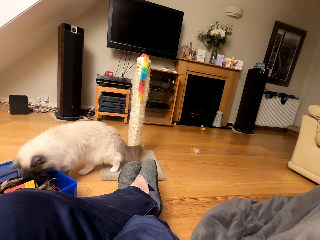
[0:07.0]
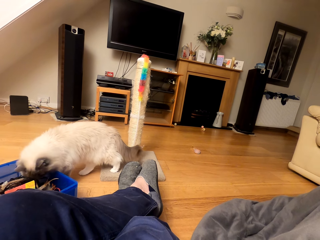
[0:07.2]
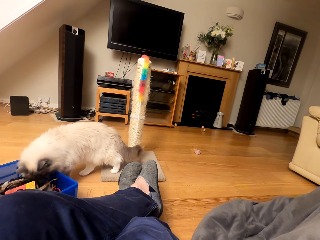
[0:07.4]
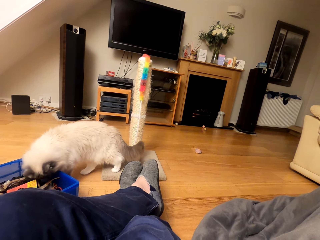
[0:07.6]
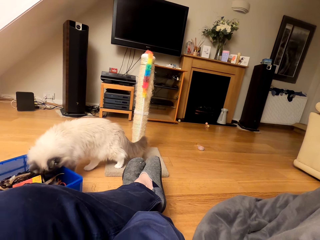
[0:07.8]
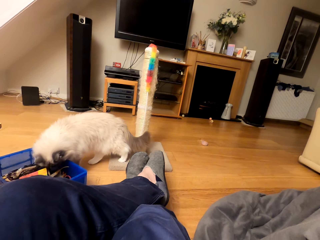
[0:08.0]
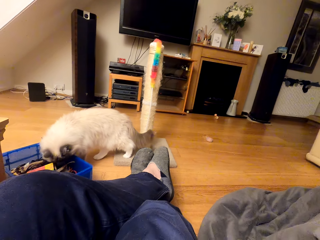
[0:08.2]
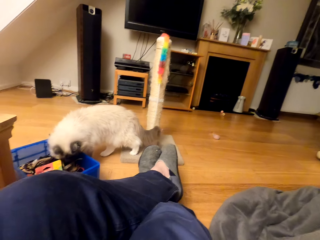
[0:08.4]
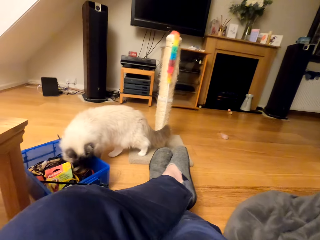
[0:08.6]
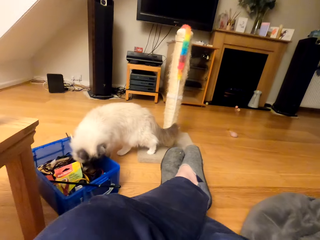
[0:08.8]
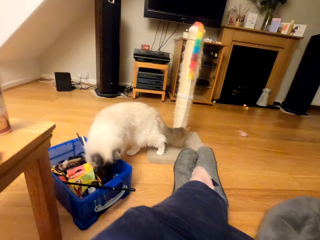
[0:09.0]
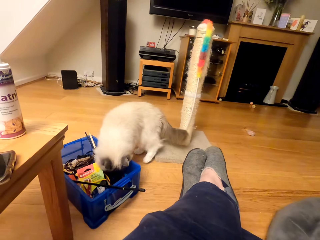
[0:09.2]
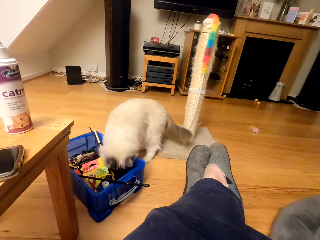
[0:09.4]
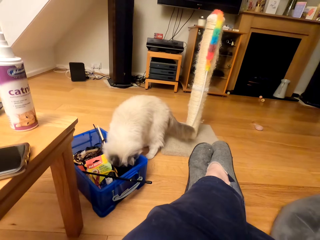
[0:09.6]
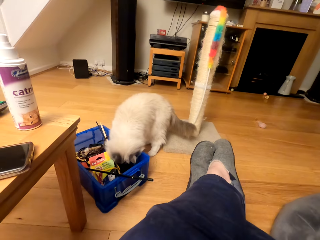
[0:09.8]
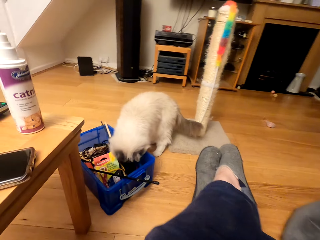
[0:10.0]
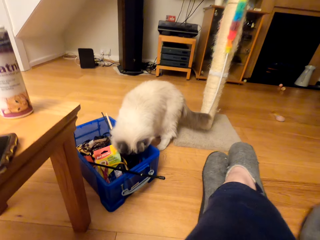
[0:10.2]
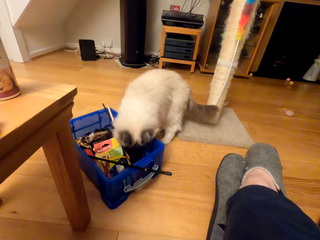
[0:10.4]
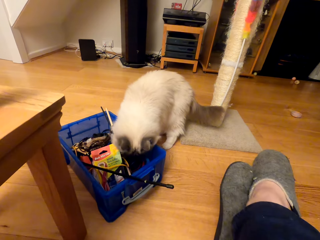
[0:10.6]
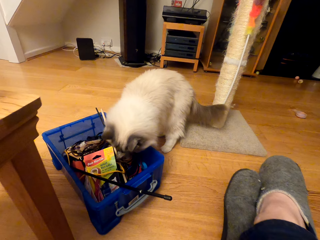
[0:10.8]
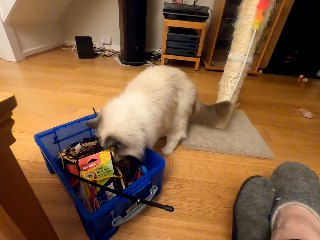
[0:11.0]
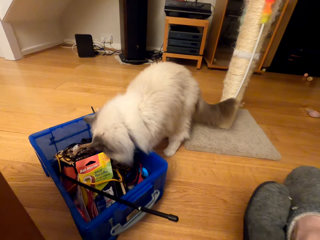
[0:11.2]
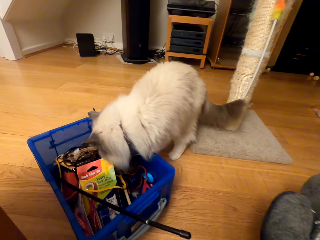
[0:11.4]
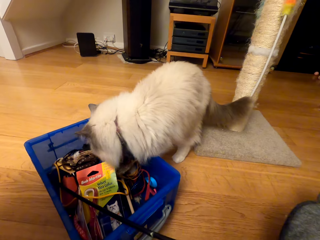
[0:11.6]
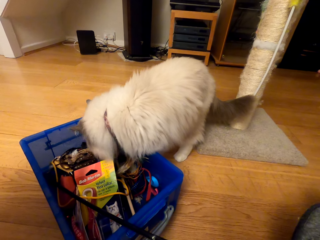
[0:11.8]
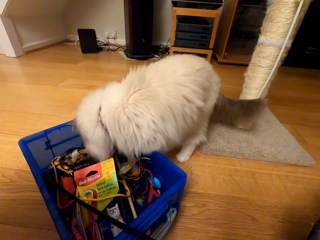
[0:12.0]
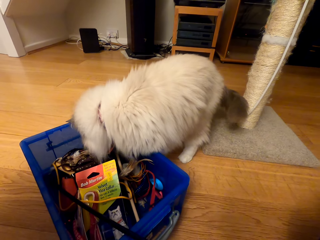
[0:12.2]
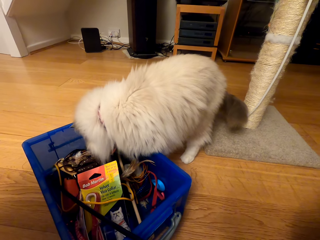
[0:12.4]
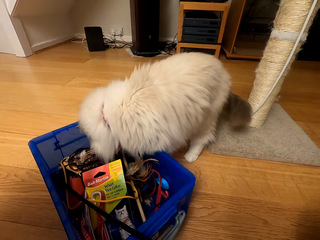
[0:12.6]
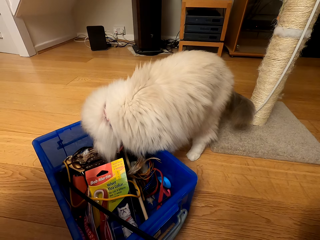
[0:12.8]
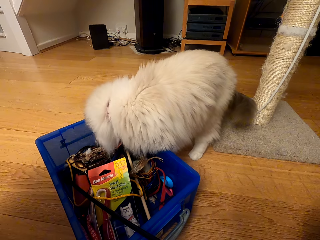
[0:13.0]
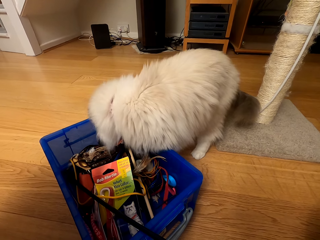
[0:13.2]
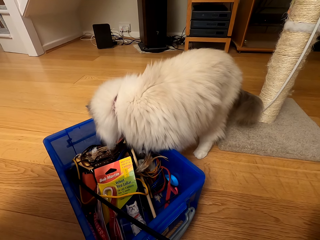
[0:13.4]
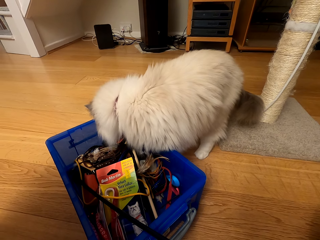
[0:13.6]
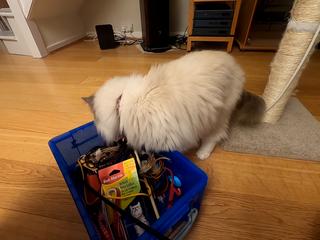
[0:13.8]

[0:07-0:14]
The camera wearer looks at the cat.

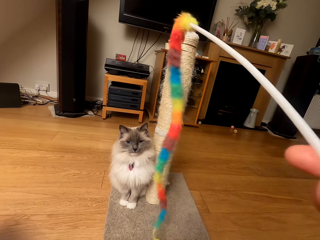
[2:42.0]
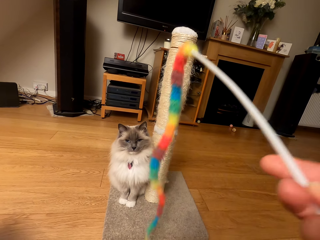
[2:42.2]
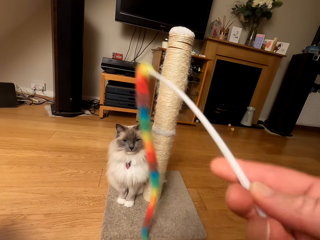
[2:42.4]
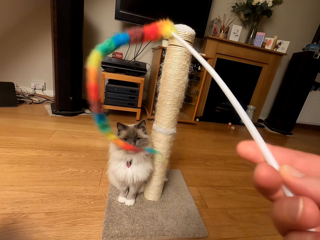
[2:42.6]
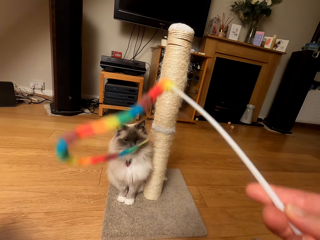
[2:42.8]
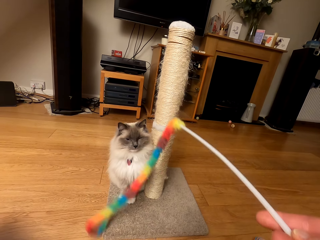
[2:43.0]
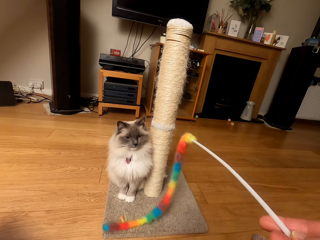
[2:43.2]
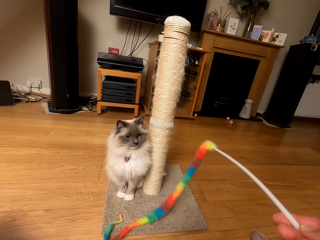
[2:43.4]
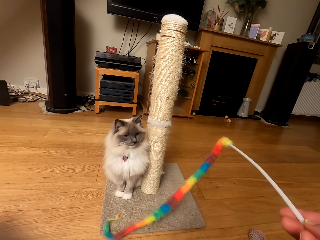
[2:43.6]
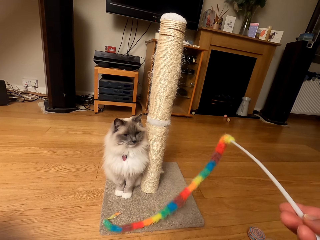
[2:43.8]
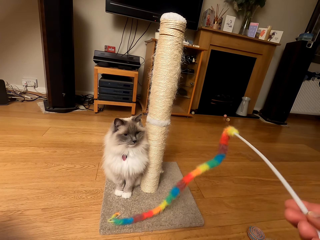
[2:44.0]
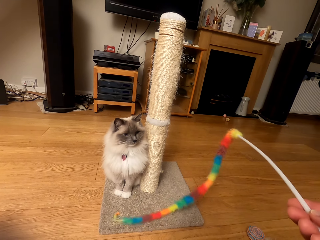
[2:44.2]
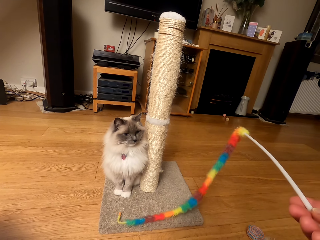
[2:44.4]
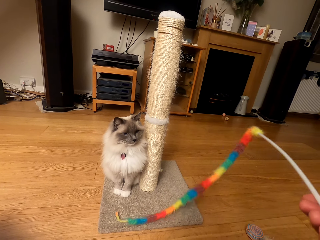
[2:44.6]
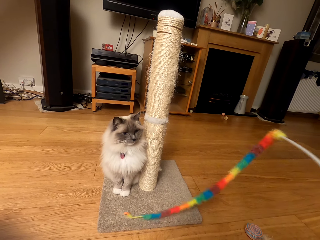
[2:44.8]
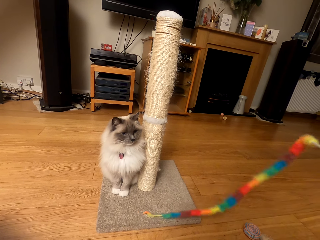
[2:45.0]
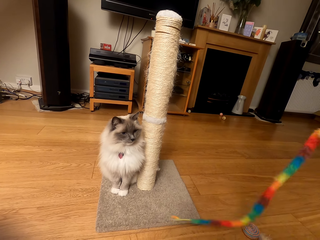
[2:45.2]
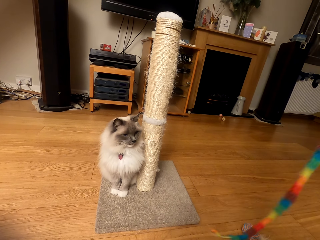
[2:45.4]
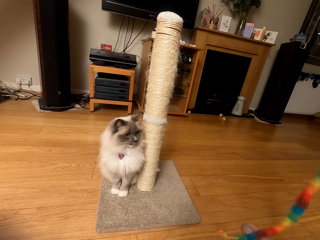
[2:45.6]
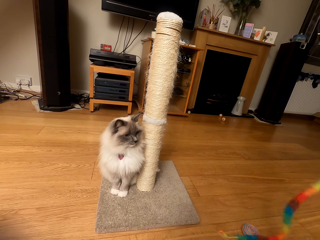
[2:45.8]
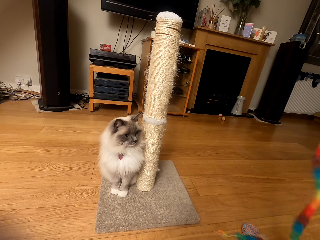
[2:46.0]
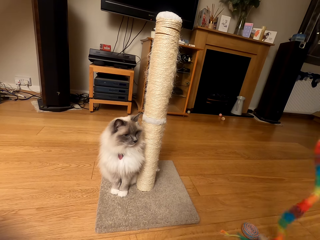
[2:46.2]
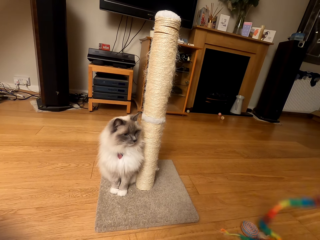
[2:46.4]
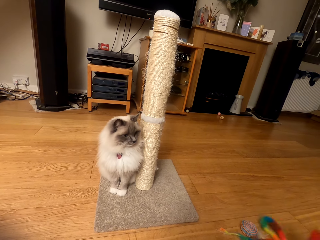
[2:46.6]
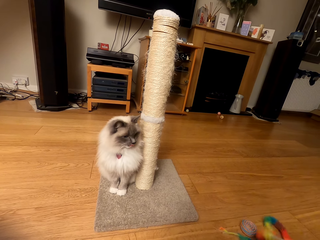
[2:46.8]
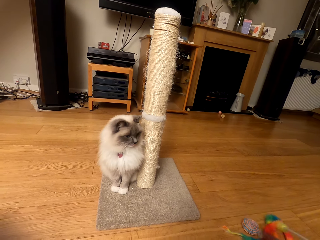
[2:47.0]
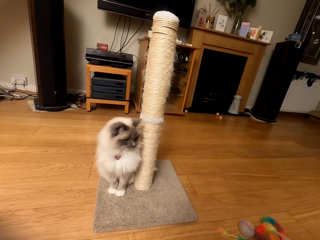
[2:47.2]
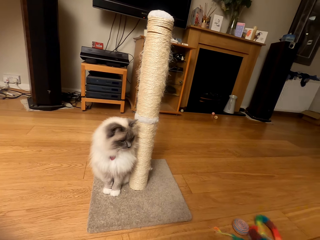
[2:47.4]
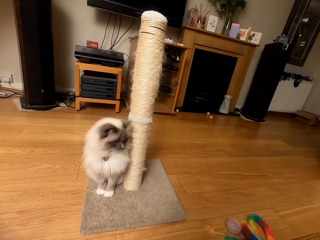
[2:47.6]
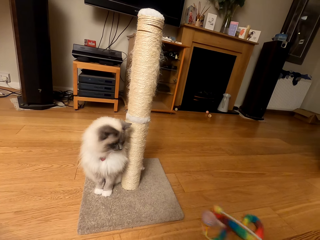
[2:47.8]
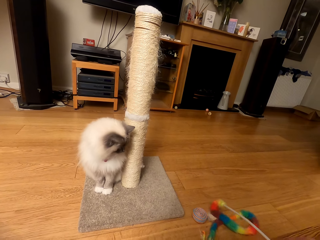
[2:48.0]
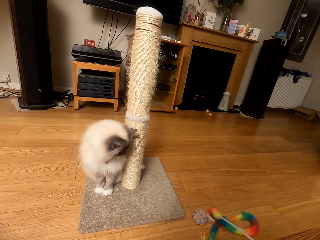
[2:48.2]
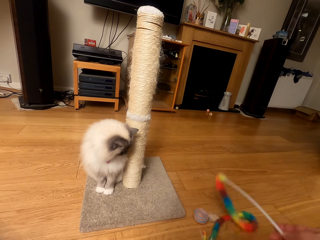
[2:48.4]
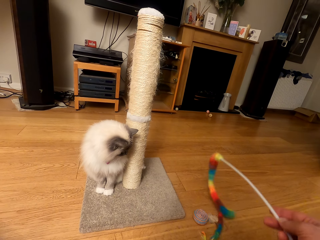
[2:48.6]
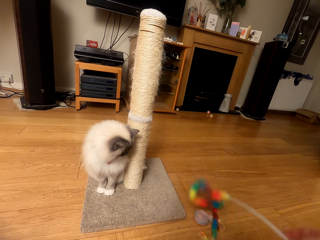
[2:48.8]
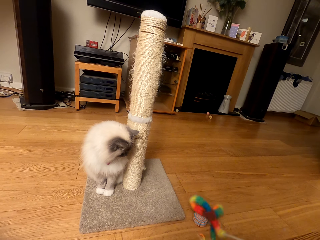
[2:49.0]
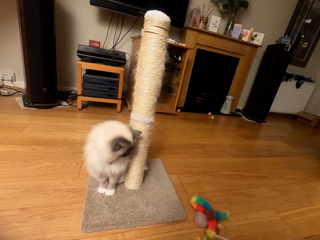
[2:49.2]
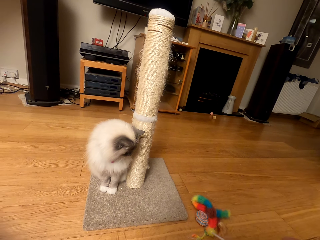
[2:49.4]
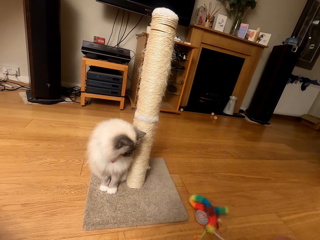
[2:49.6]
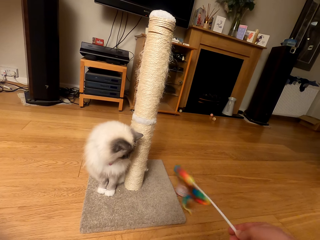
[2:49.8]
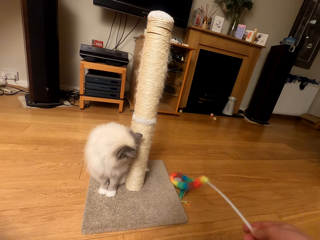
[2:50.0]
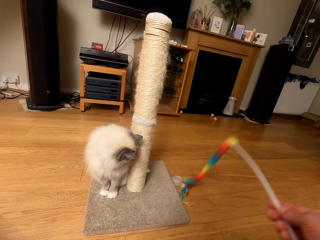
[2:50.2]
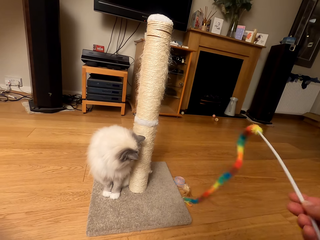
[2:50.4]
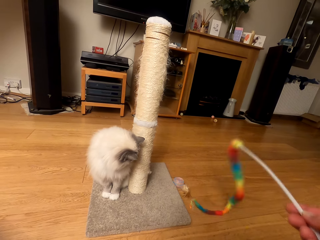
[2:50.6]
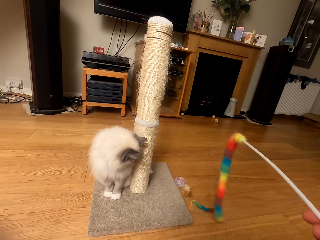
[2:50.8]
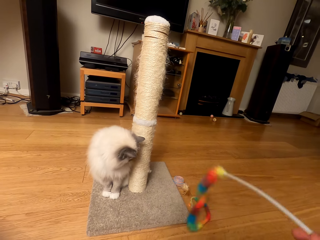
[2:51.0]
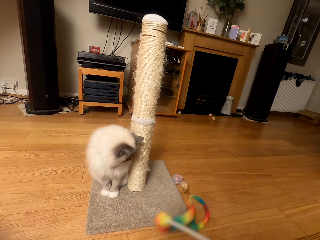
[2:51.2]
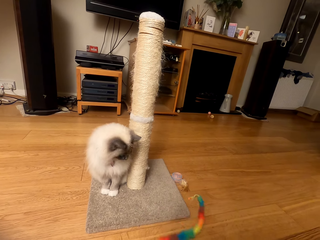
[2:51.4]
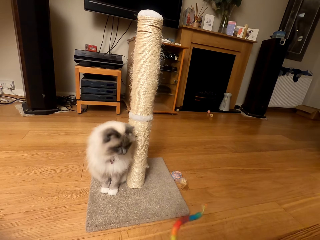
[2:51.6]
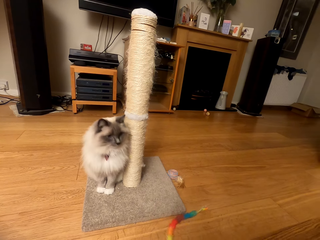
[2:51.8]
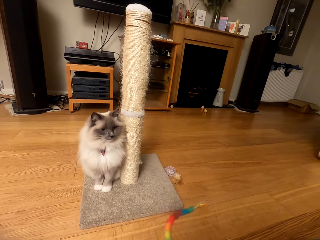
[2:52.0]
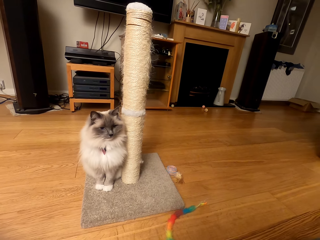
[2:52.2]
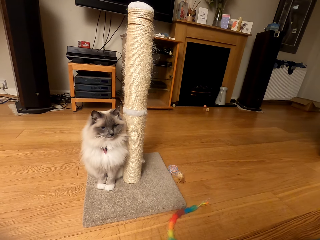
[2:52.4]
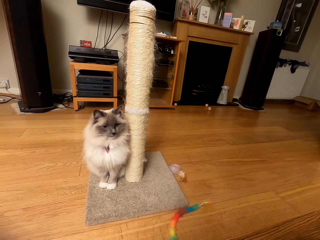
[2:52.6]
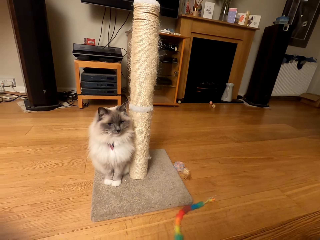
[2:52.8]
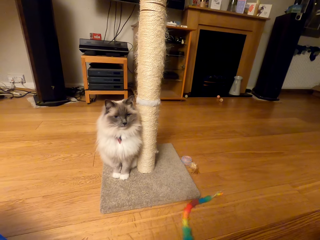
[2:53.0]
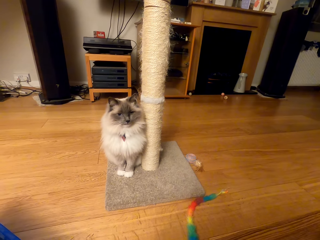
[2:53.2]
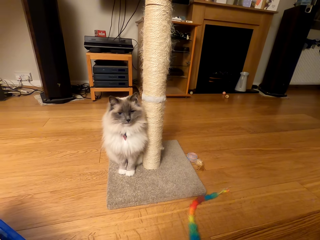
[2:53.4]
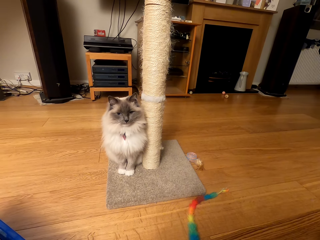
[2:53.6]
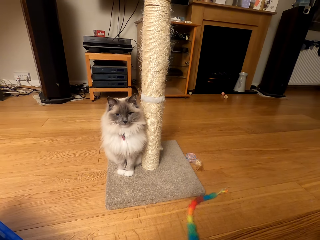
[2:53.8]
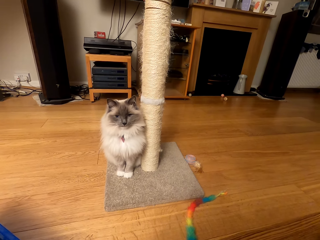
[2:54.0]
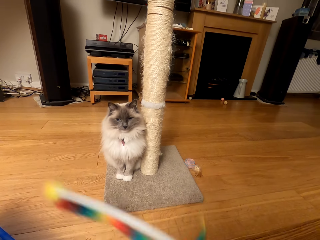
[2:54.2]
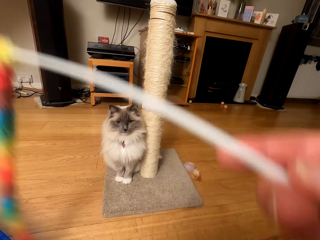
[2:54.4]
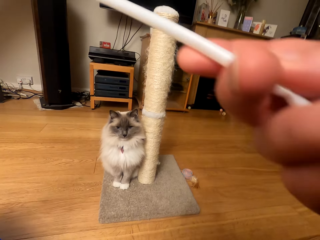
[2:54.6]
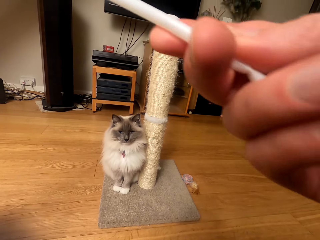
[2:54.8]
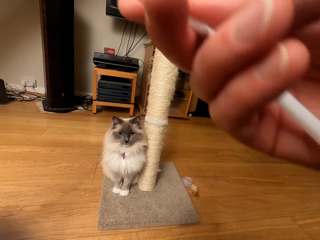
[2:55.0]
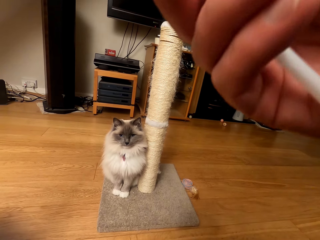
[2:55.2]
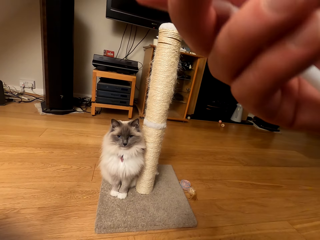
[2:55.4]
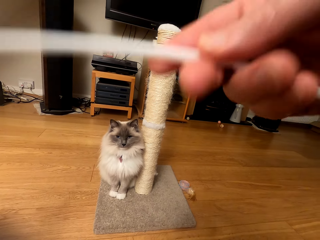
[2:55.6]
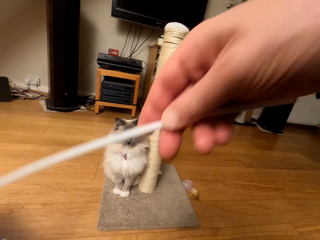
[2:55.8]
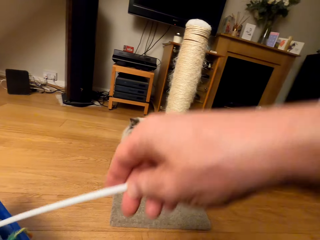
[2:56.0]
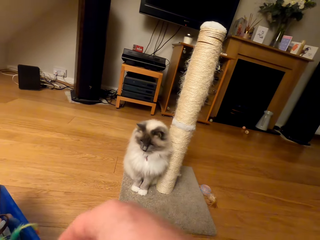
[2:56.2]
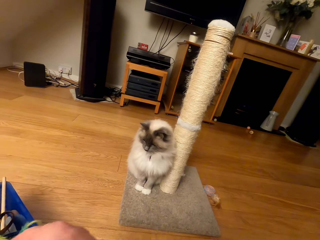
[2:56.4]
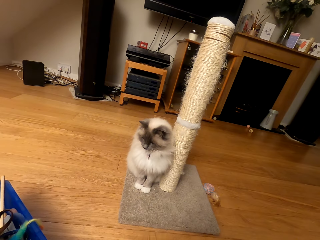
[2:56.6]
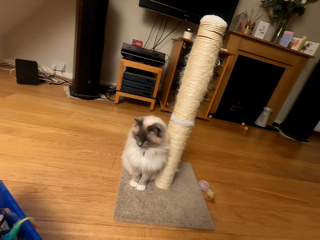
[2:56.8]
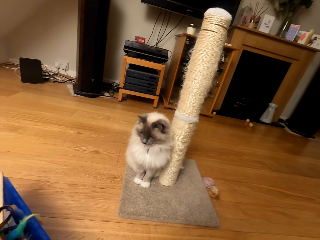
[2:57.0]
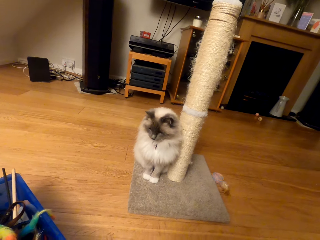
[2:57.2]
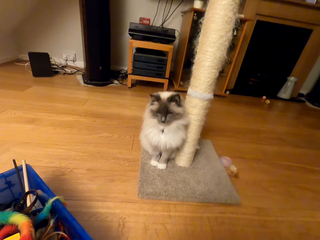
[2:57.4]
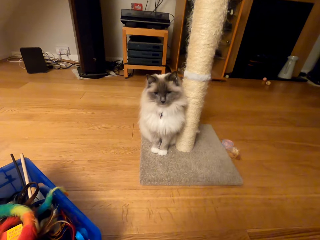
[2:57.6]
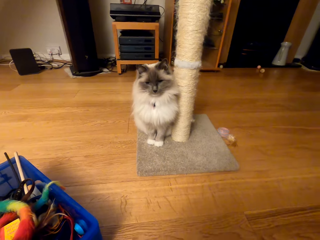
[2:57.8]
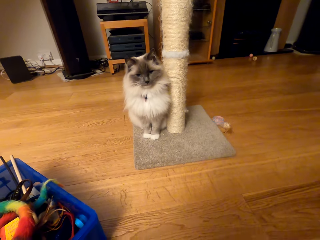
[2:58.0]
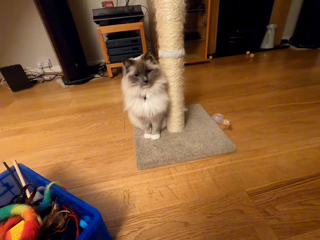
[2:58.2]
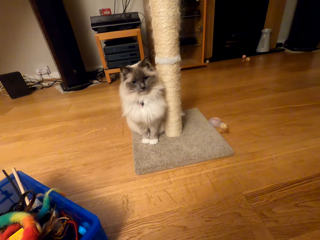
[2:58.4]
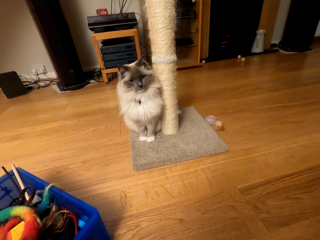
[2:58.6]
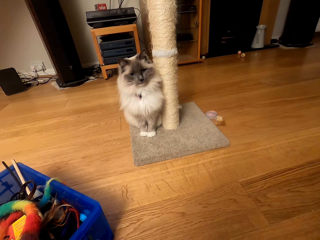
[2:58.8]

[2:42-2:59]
The camera wearer uses the cat rope to play with the cat. They return the cat playing stick.
